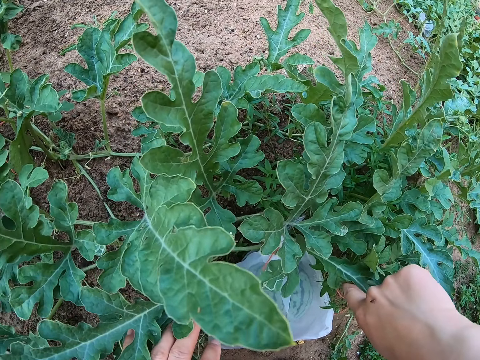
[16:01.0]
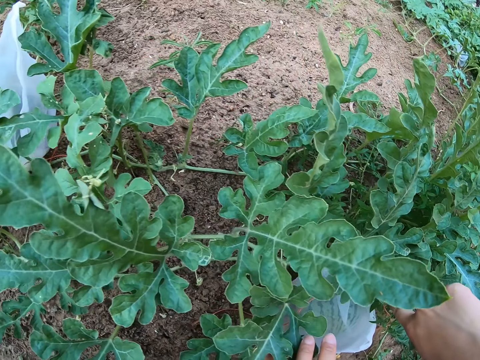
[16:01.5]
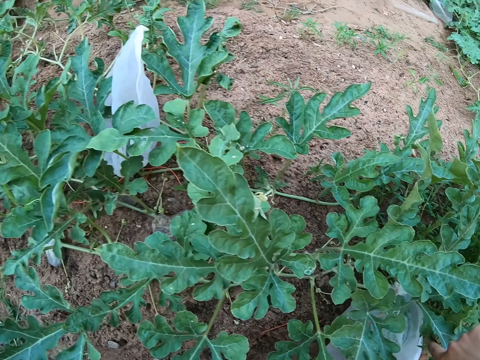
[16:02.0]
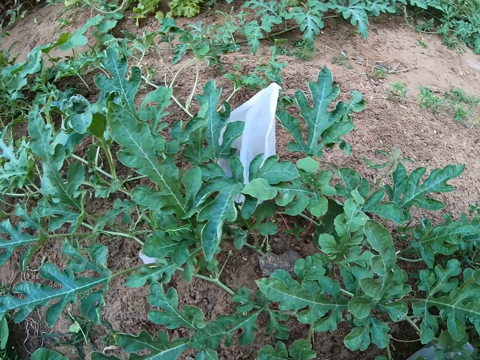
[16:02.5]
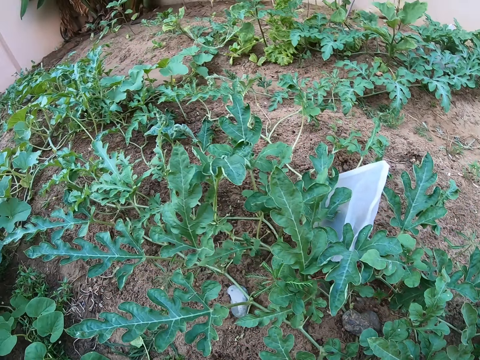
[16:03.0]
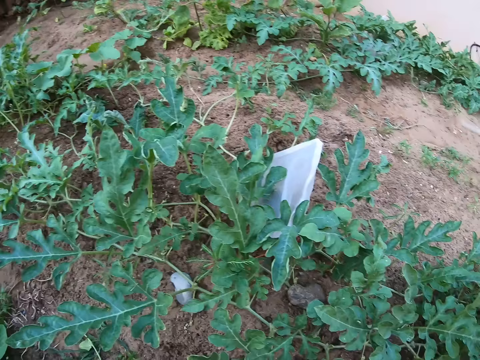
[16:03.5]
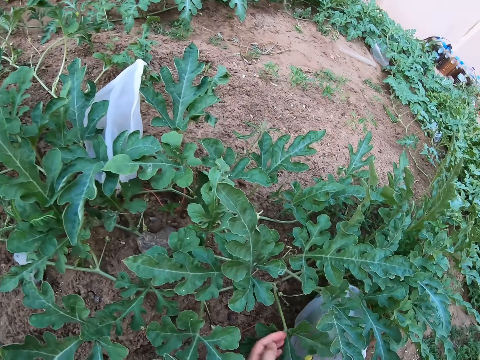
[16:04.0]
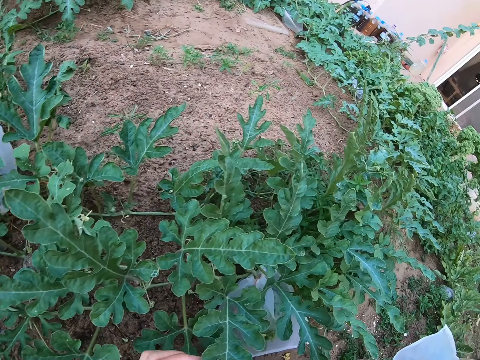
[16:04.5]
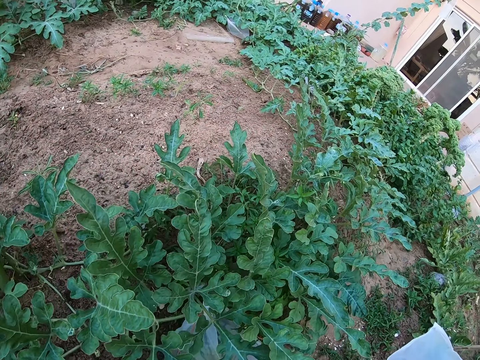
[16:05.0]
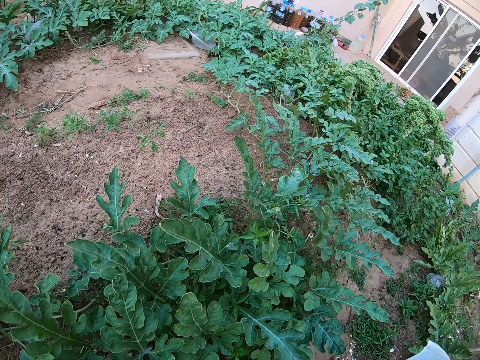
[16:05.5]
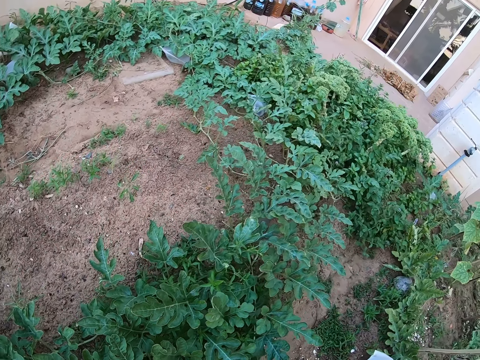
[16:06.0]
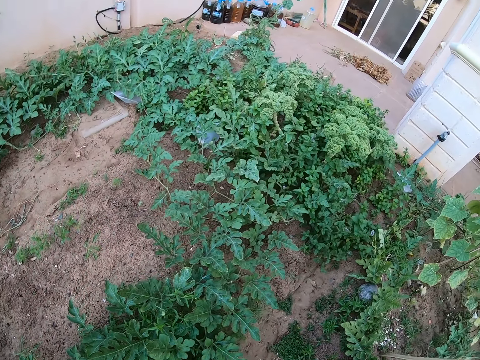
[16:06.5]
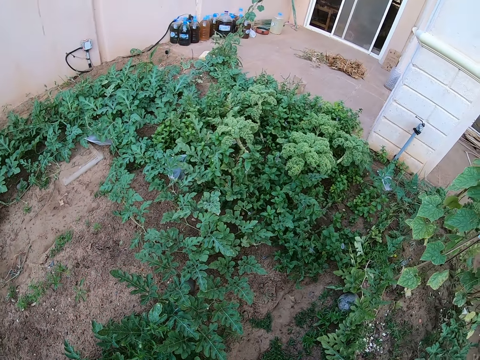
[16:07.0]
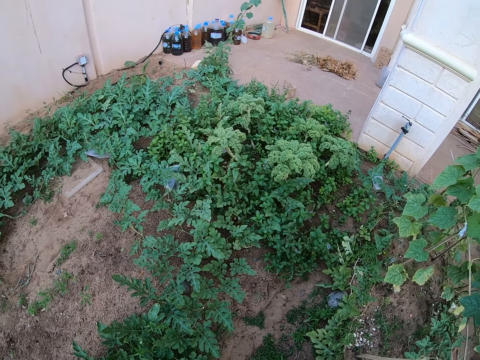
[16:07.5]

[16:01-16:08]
The camera wearer touches the watermelon plant. They look around the garden.

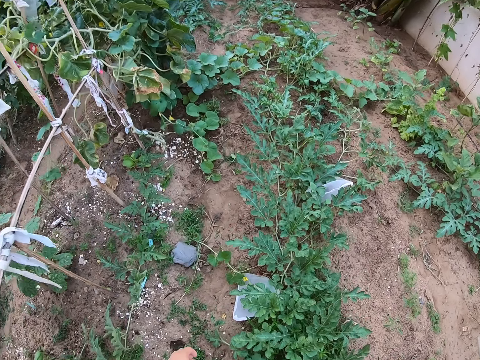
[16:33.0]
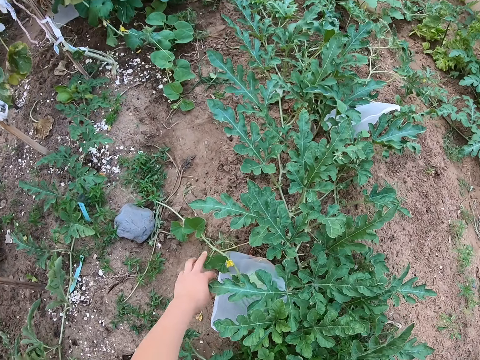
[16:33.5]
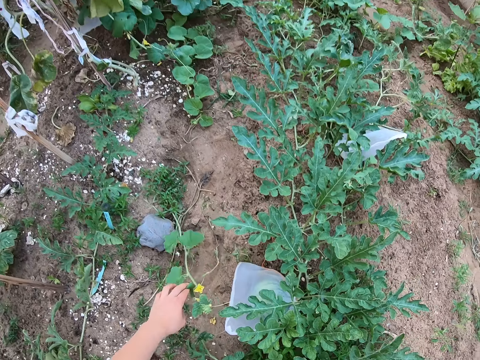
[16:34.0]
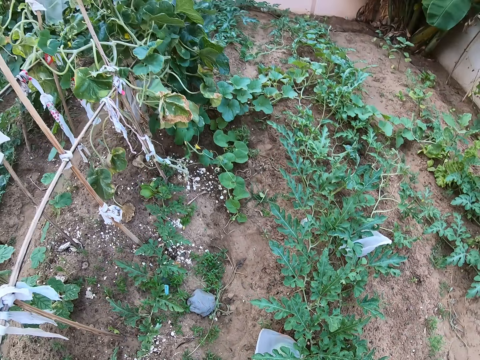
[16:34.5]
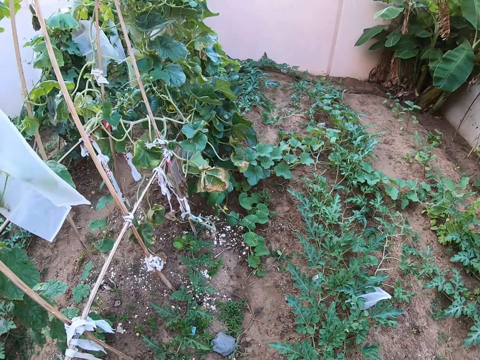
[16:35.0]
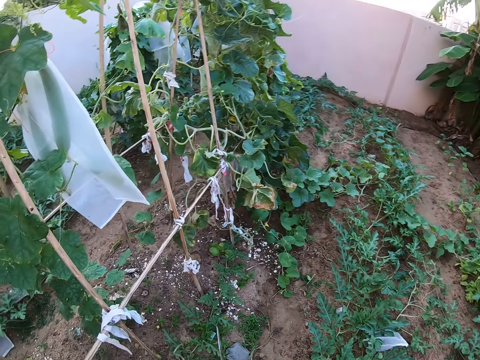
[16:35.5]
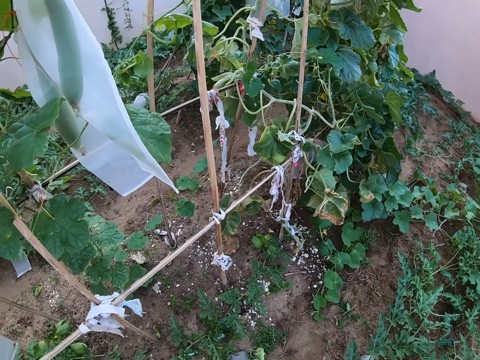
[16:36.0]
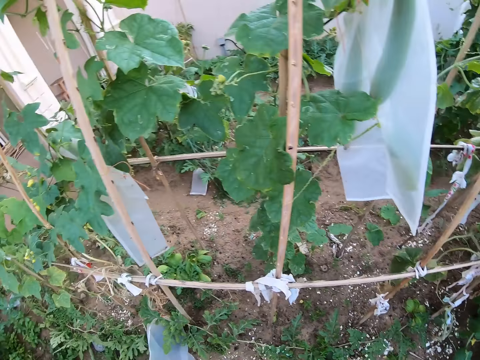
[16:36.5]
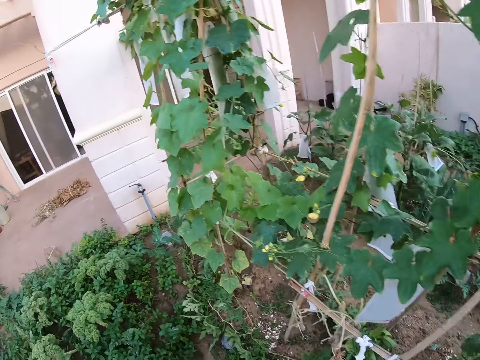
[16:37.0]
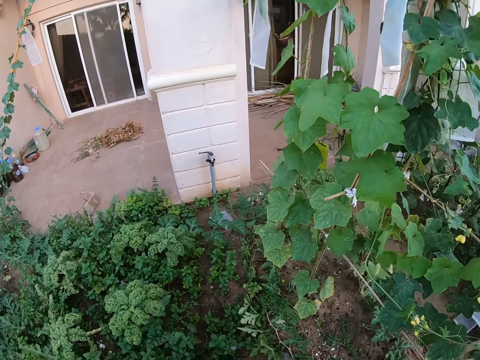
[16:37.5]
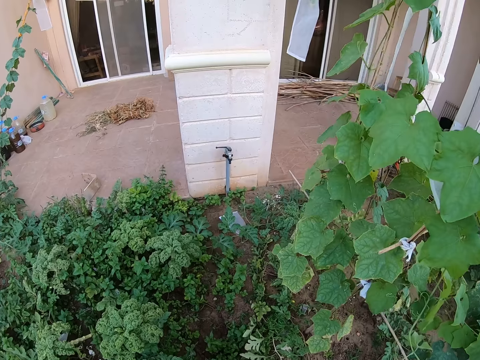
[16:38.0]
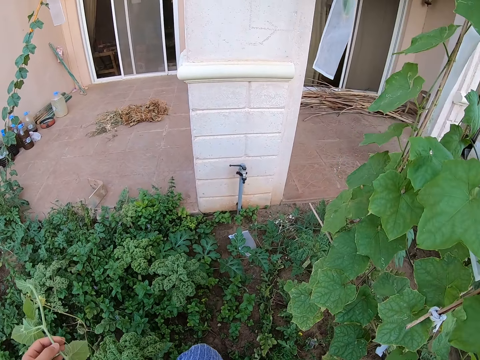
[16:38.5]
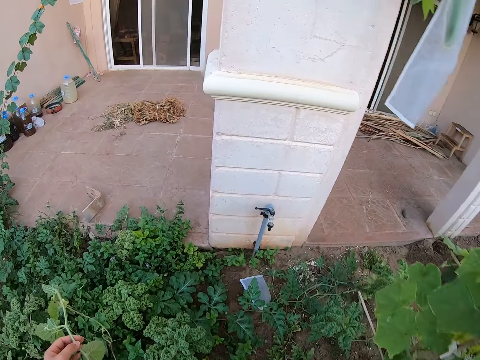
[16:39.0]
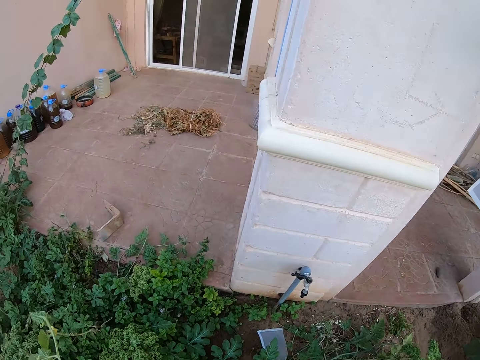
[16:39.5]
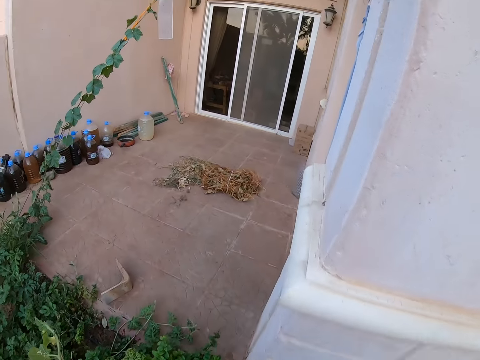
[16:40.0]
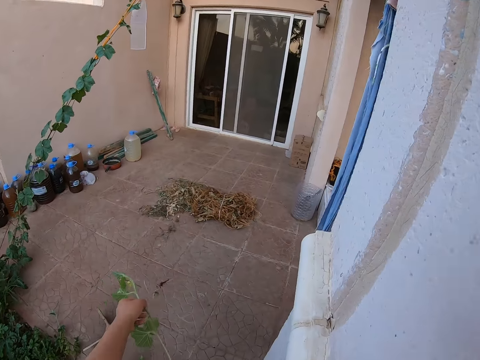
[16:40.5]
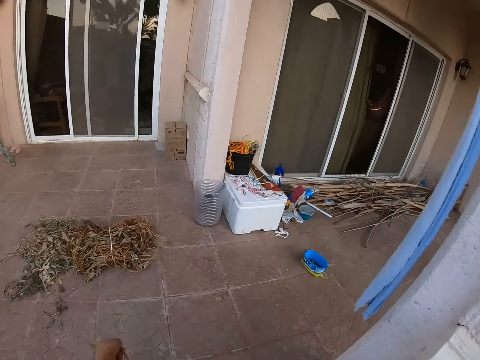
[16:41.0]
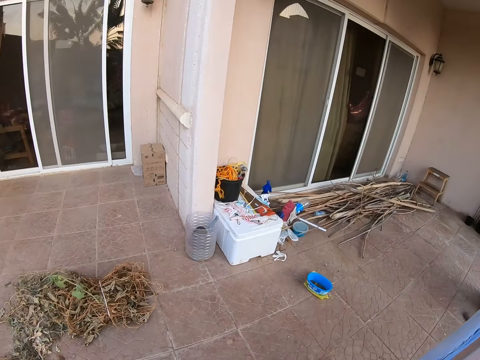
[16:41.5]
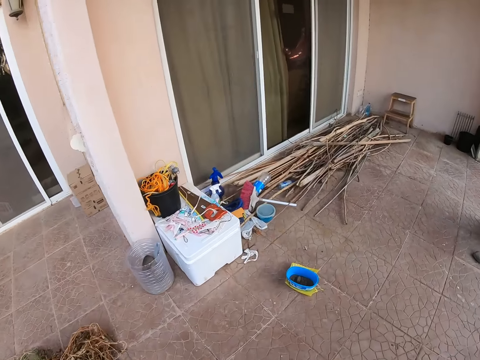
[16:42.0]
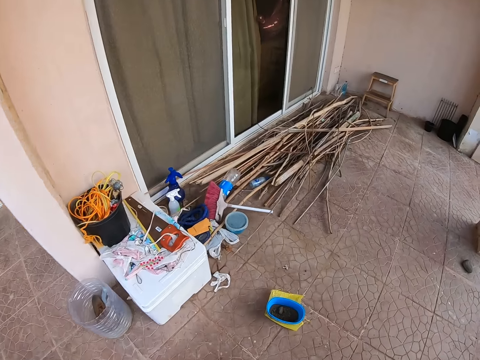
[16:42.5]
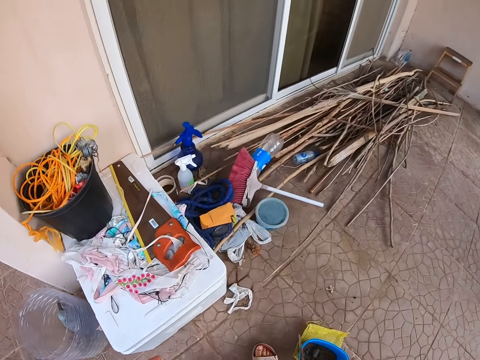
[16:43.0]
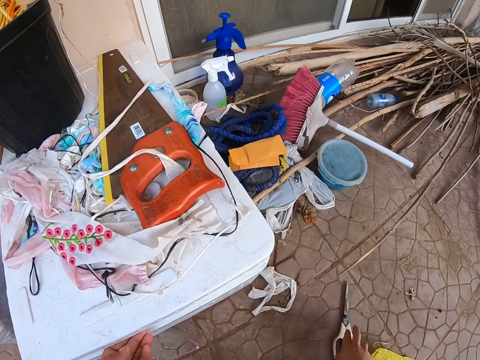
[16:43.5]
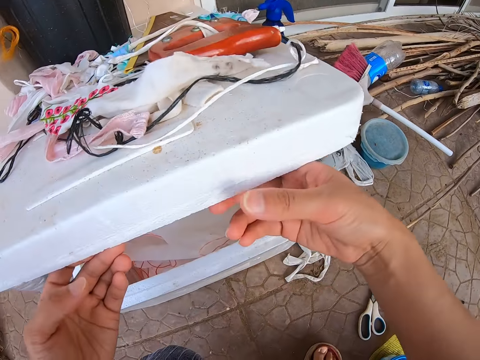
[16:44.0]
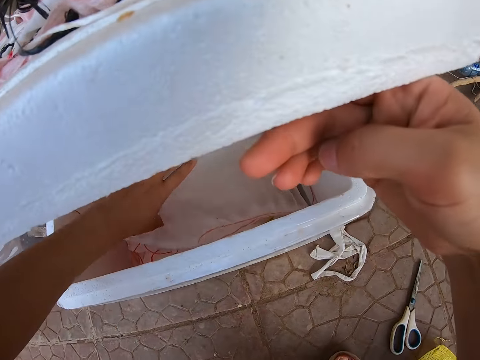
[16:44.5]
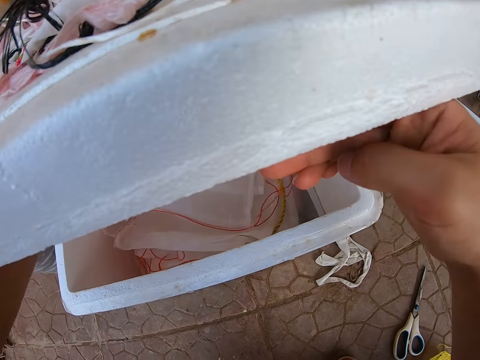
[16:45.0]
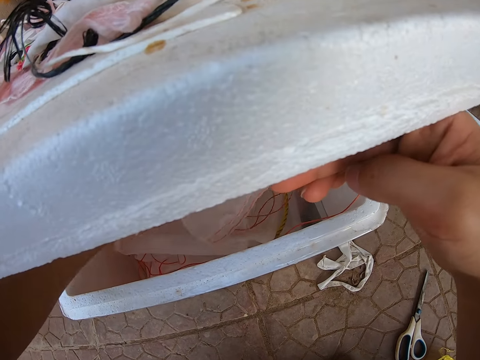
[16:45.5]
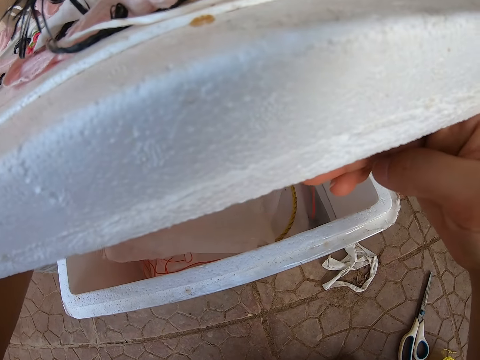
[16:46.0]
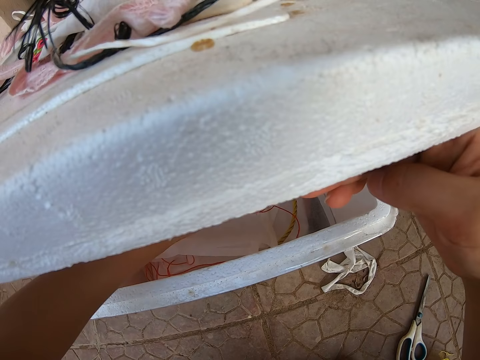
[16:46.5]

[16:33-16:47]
The camera wearer lifts a pumpkin stem from the ground. They look around the garden. They walk around the garden. They drop the pumpkin stem on the floor. They put the scissors on the floor. They open the outdoor cabinet or foam box and pick a paper from the outdoor cabinet.

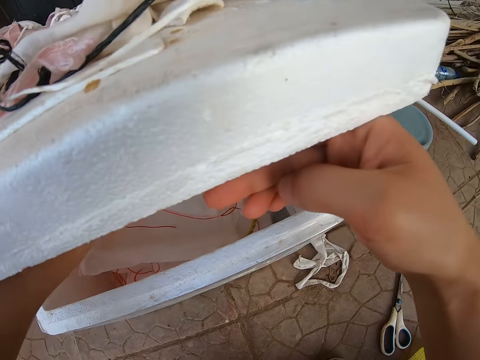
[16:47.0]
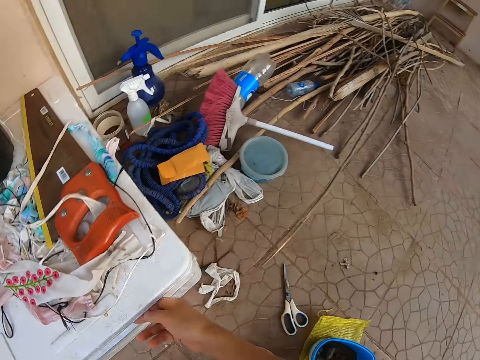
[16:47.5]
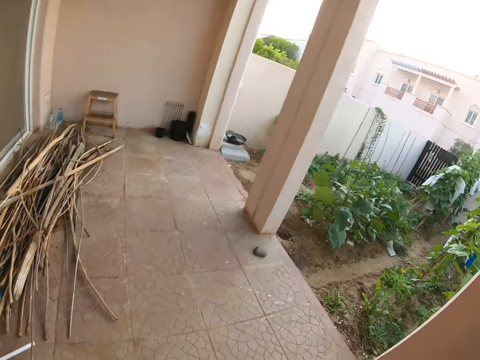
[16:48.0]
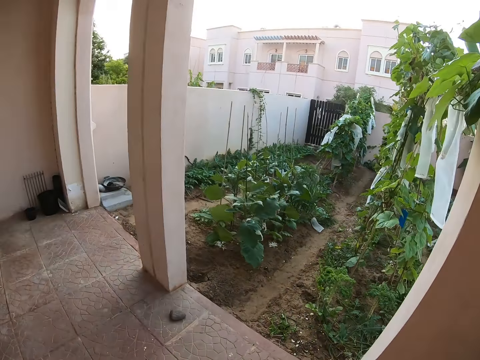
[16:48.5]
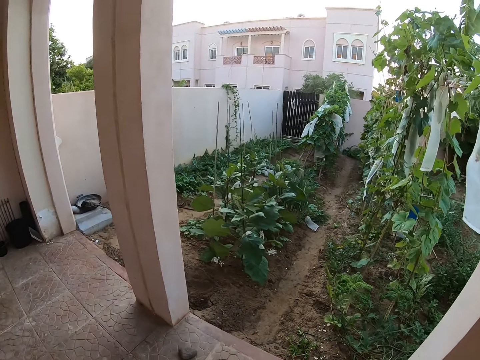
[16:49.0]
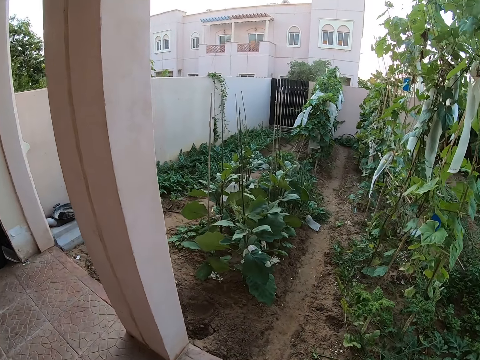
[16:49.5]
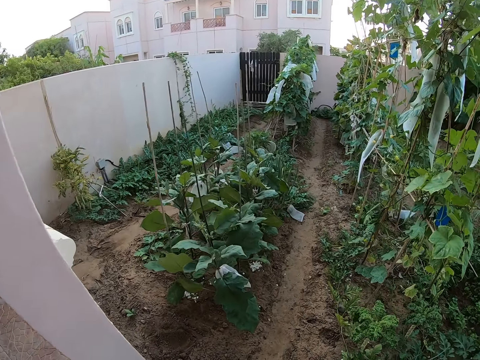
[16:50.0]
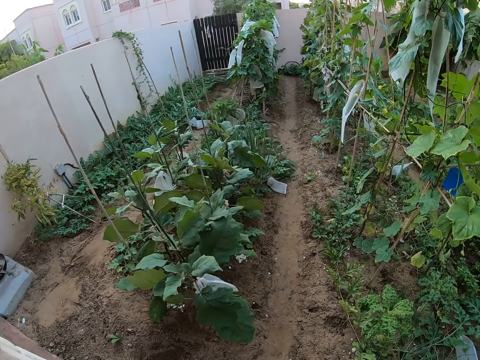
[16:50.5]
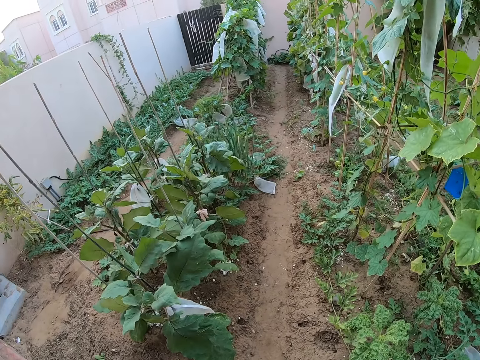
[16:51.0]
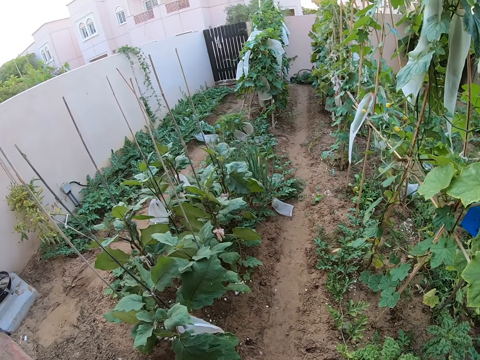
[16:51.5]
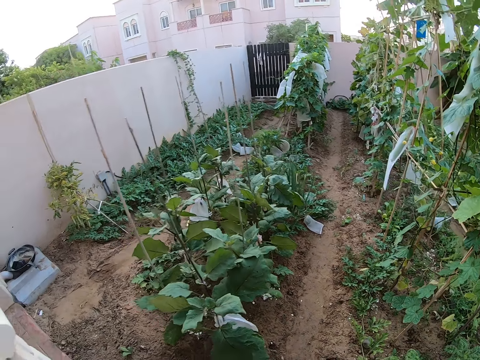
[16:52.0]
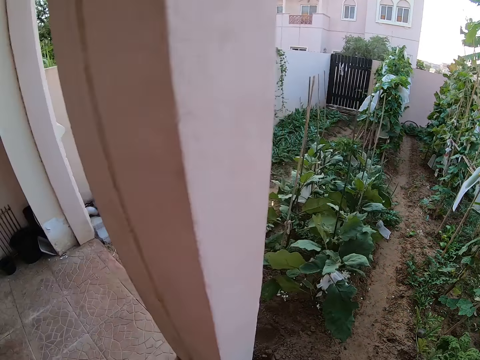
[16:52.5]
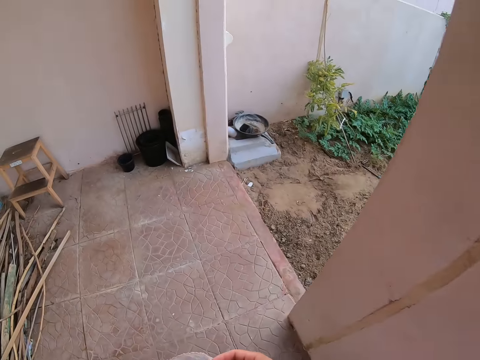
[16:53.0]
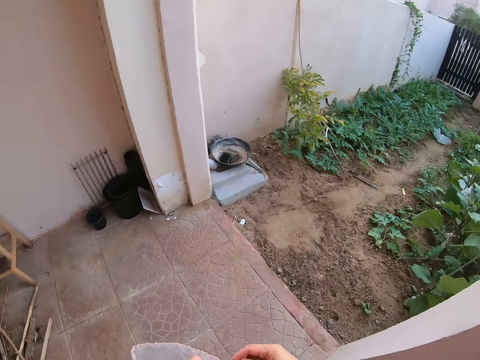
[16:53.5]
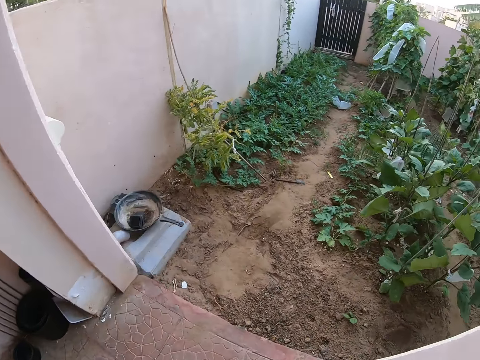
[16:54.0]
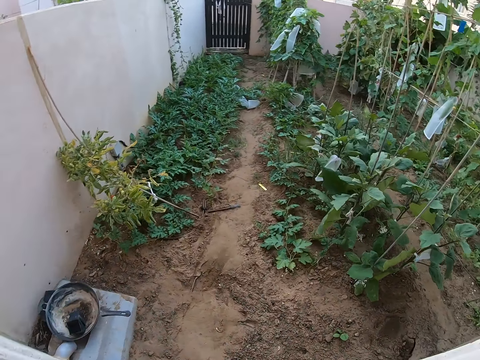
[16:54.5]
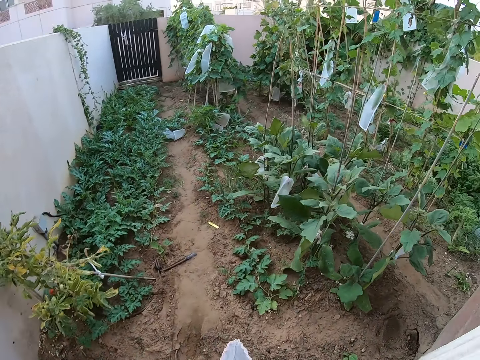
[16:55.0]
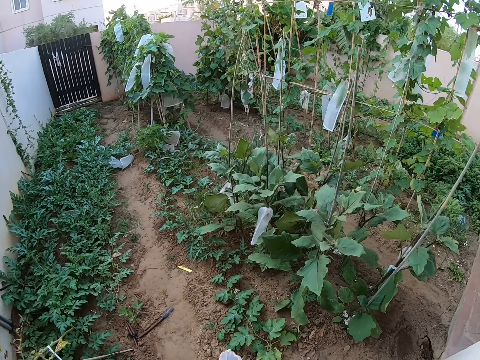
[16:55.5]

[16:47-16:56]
The camera wearer lifts a nylon from the foam box. They close the foam box. They walk around the garden.
